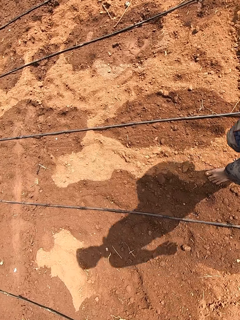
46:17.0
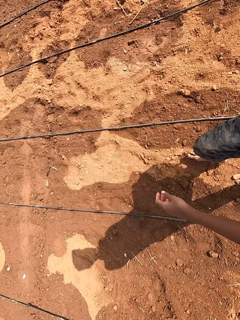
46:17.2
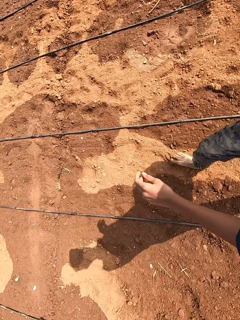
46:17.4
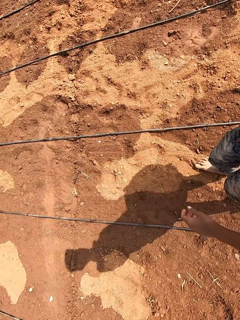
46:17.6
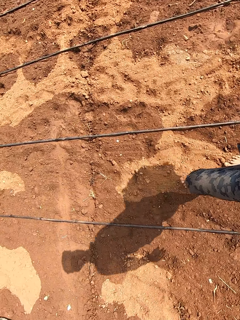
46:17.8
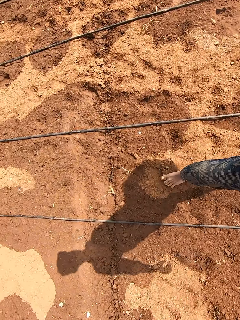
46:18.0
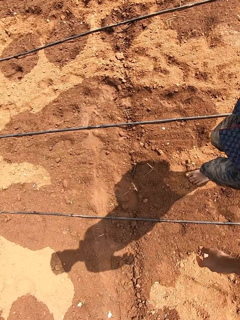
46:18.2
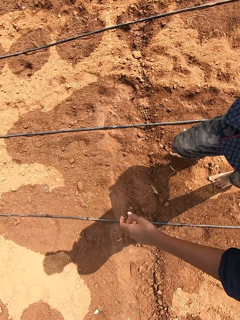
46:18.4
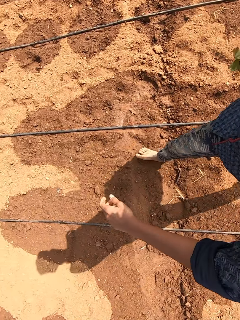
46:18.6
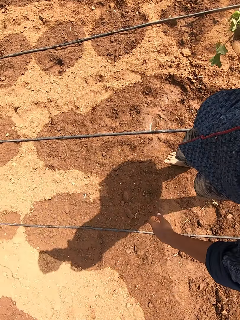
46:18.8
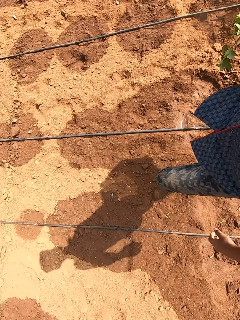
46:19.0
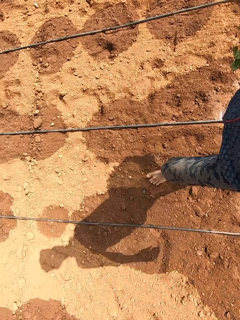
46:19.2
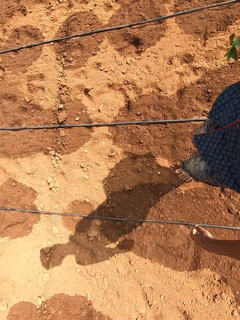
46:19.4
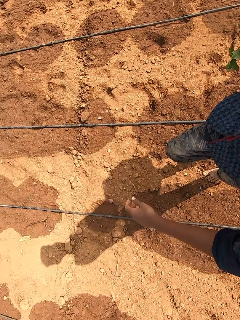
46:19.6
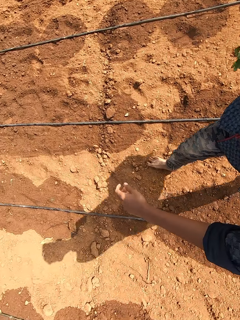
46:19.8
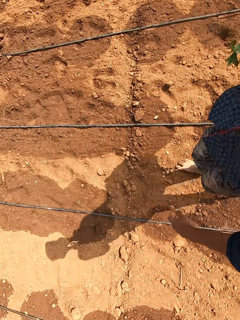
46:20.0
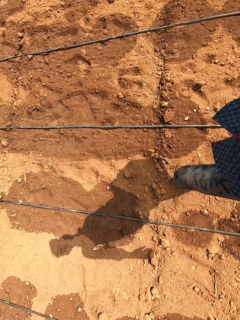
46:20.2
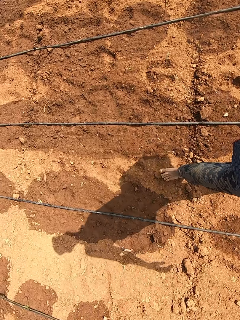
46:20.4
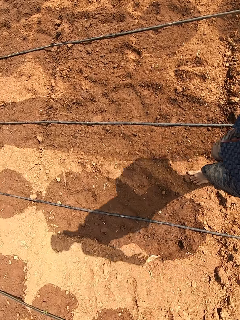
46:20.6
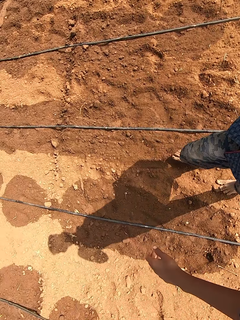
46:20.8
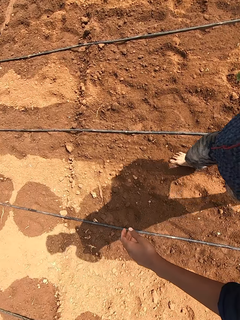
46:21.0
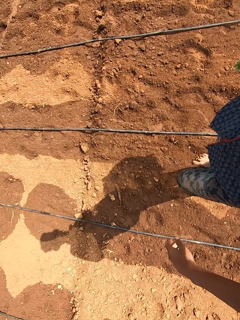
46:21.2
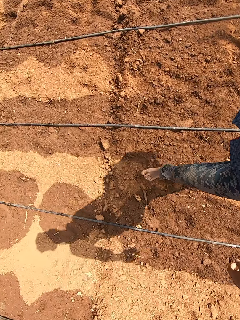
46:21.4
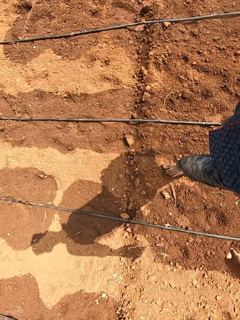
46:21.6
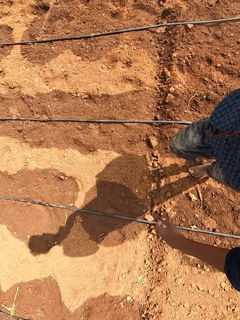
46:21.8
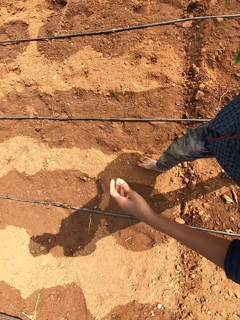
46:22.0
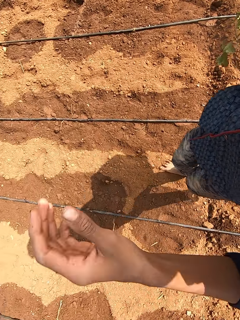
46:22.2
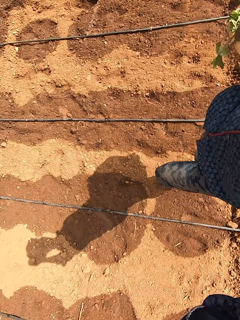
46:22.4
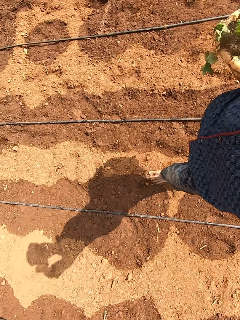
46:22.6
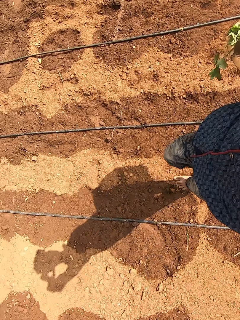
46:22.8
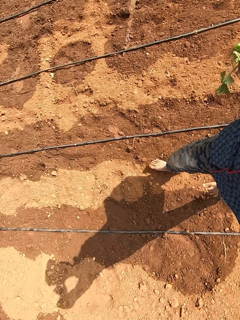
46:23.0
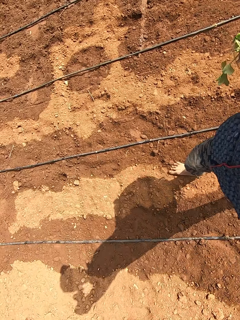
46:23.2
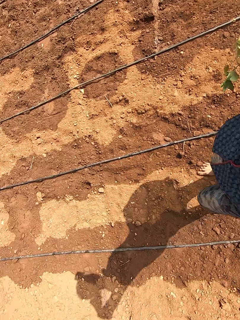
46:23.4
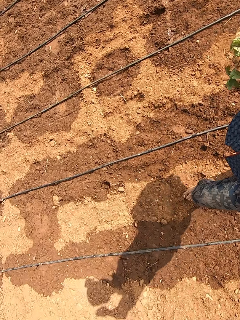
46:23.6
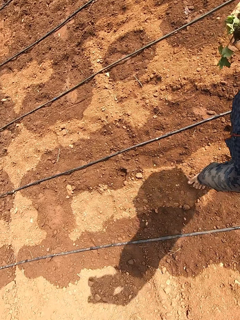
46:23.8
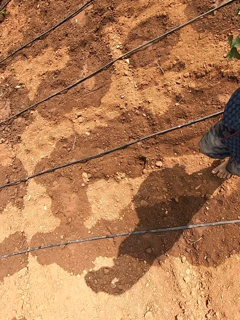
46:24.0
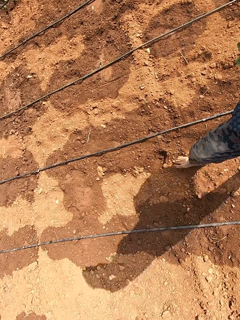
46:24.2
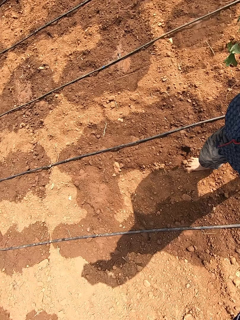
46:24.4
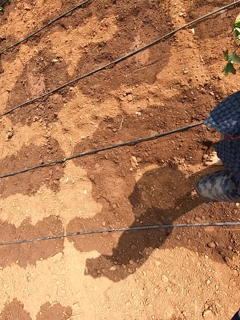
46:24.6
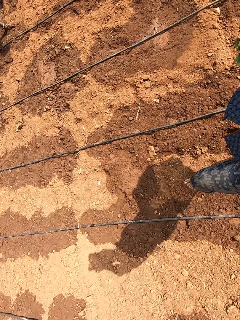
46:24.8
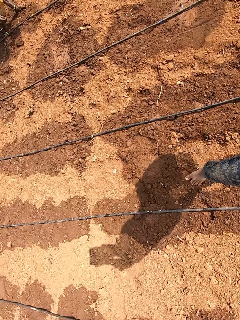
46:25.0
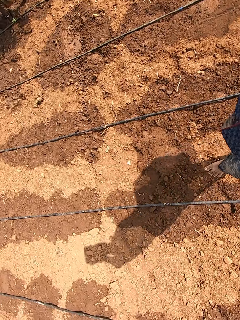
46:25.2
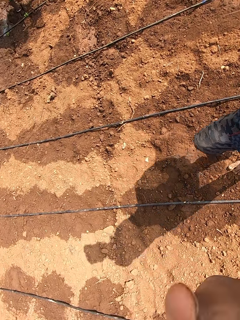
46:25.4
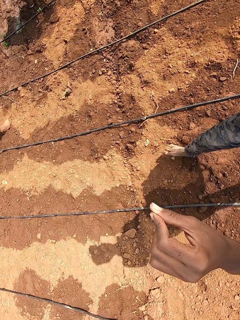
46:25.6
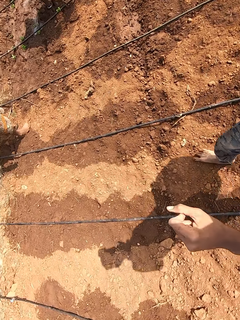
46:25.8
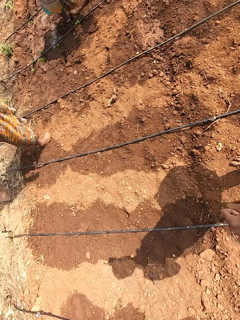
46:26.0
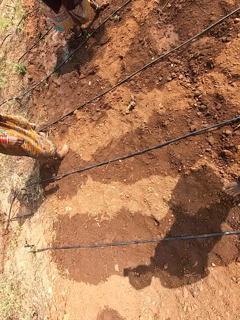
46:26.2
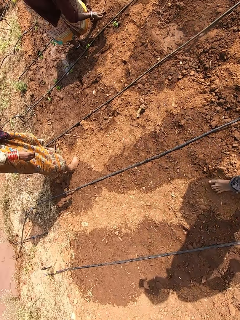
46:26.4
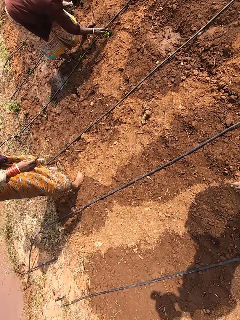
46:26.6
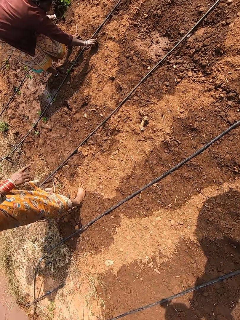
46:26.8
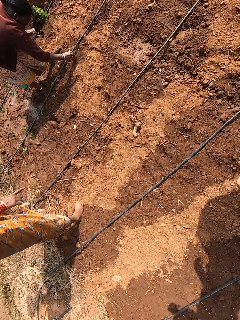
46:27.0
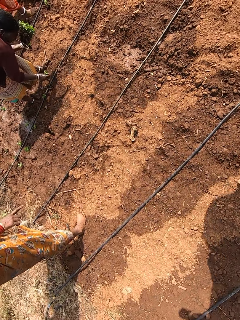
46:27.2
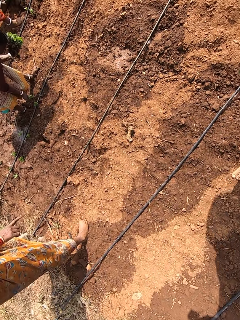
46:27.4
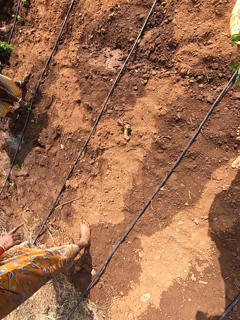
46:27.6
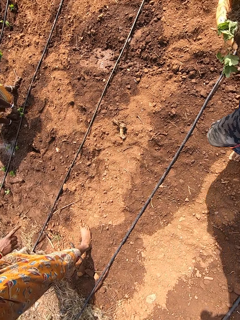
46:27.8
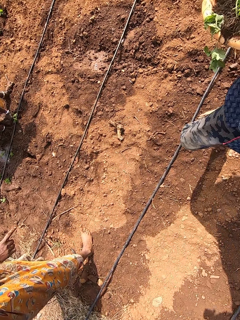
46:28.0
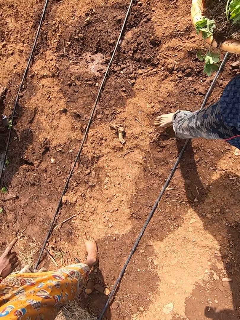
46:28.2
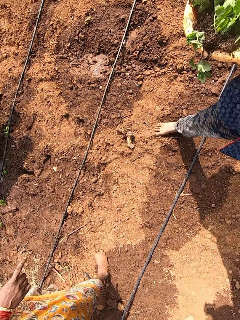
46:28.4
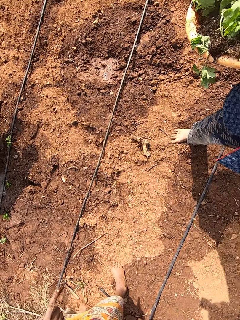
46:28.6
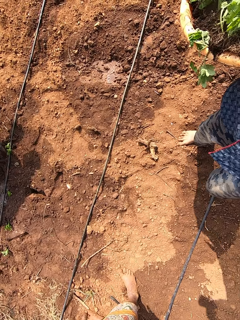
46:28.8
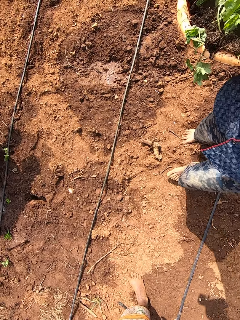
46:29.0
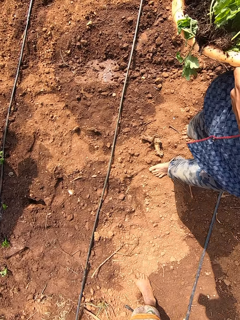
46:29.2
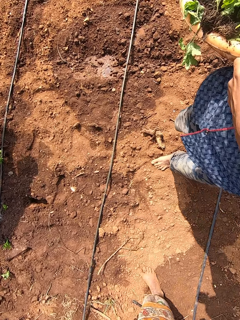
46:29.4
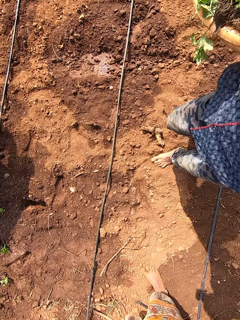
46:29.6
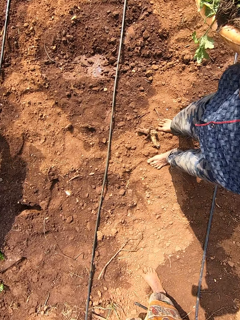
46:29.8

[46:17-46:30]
The camera wearer touches his head with his left hand. He fixes the camera. He walks. A woman uproots a plant from the ground with her right hand. Another woman converses with a third woman and the first woman. The second woman points to the ground with her right index finger. The first woman uproots a plant from the ground with her right hand. The third woman uproots a plant from the ground with her right hand. The first woman uproots a plant from the ground with her right hand.

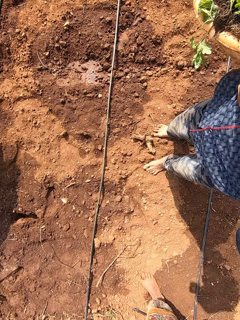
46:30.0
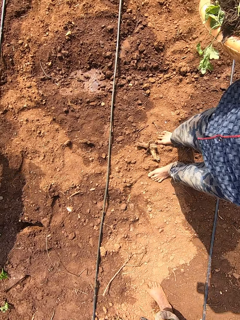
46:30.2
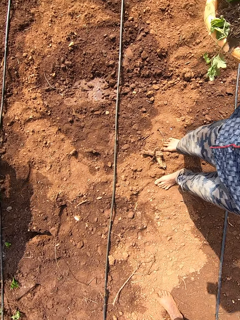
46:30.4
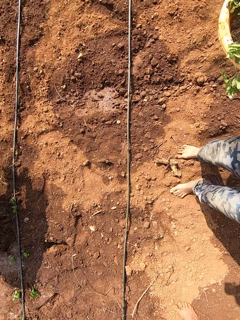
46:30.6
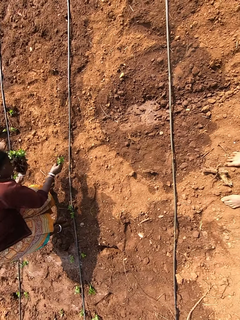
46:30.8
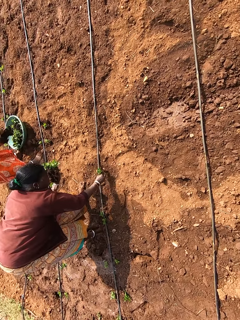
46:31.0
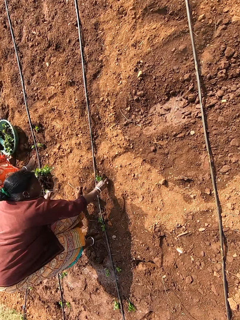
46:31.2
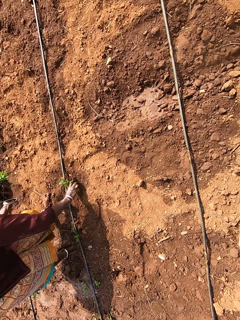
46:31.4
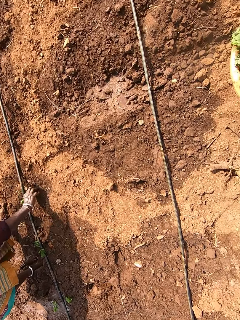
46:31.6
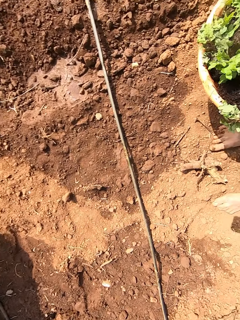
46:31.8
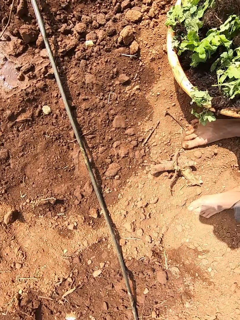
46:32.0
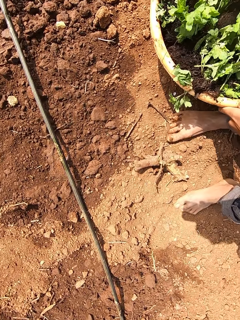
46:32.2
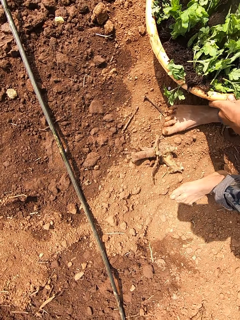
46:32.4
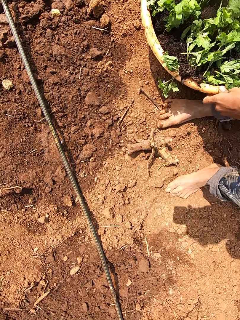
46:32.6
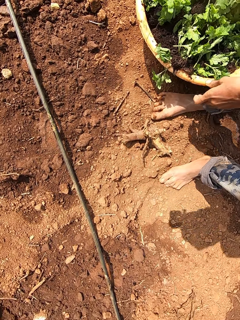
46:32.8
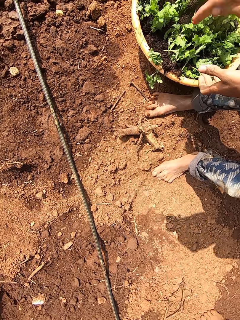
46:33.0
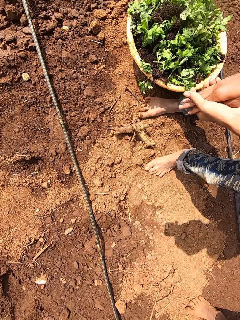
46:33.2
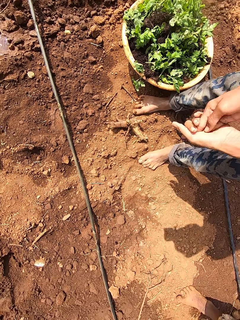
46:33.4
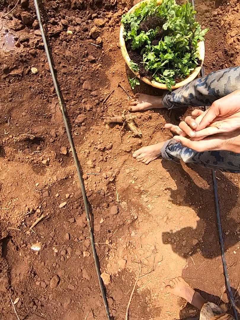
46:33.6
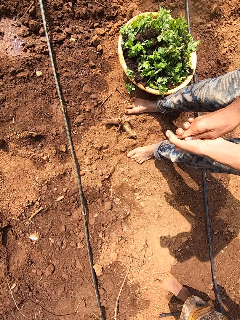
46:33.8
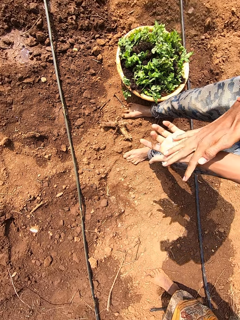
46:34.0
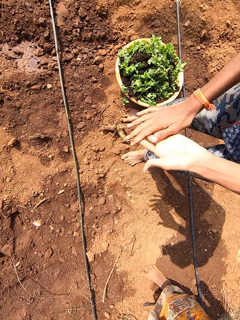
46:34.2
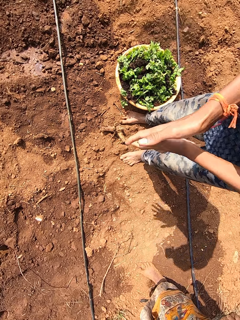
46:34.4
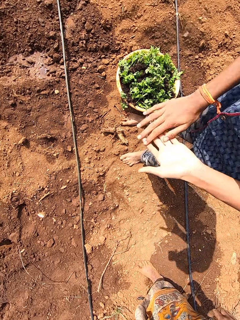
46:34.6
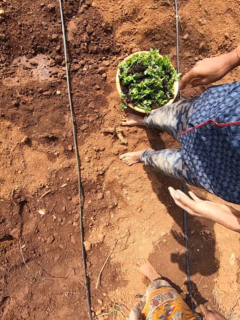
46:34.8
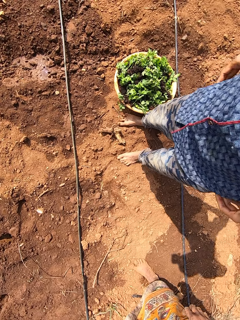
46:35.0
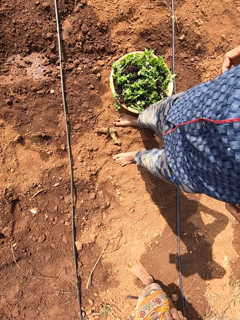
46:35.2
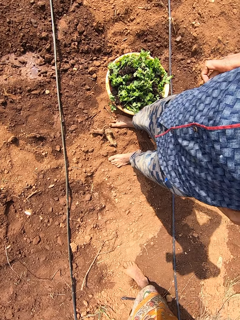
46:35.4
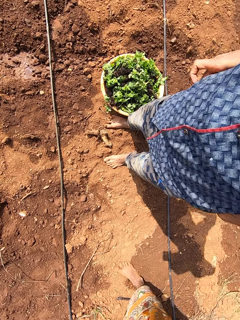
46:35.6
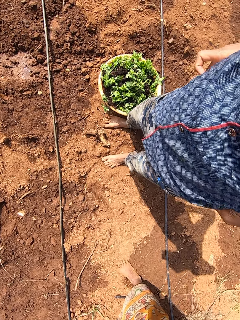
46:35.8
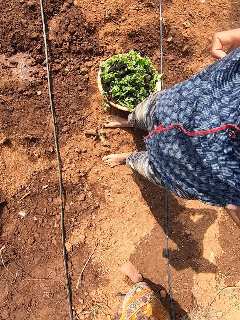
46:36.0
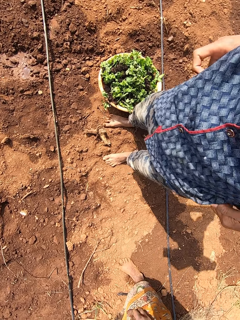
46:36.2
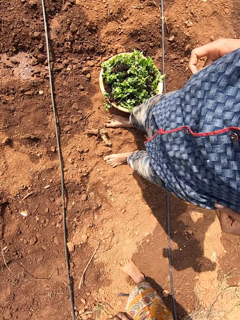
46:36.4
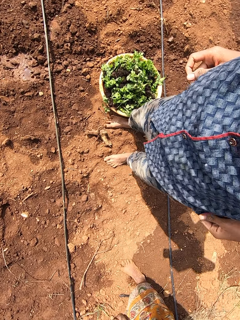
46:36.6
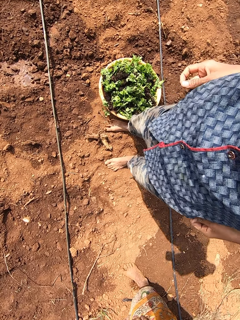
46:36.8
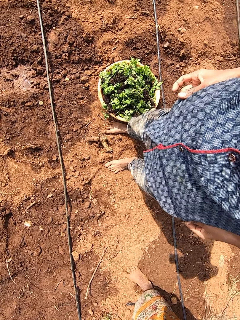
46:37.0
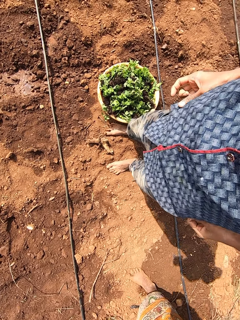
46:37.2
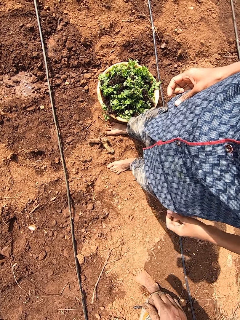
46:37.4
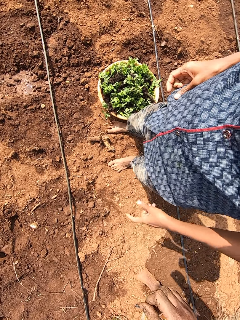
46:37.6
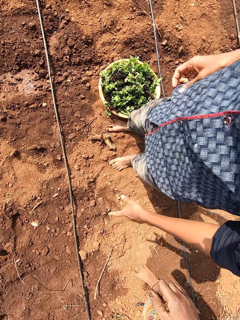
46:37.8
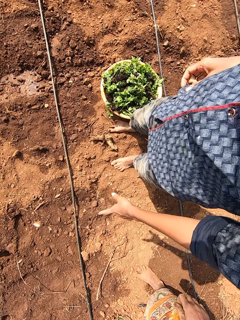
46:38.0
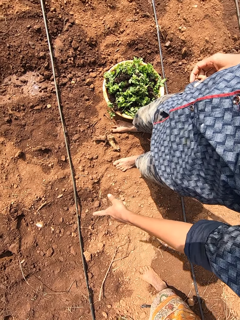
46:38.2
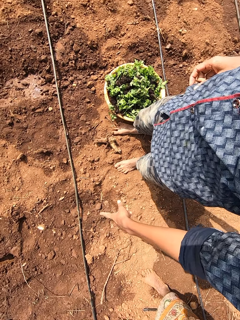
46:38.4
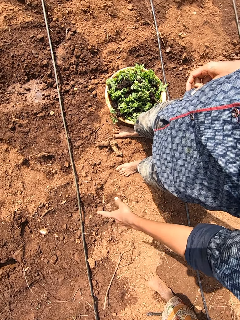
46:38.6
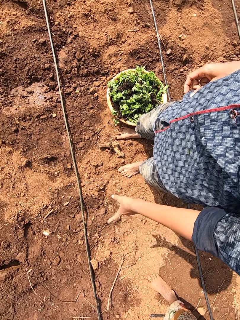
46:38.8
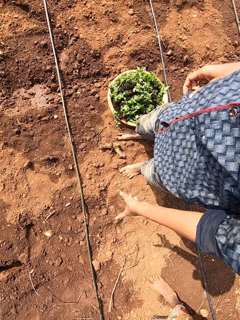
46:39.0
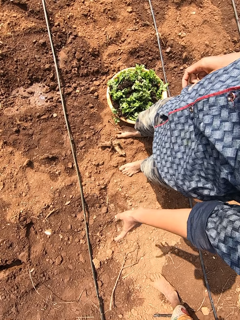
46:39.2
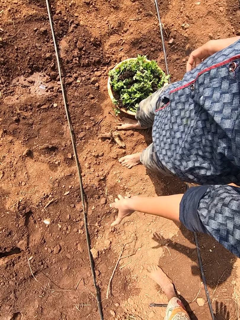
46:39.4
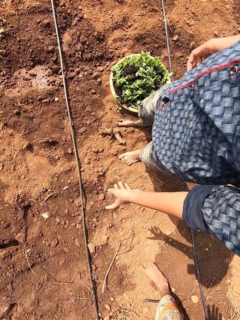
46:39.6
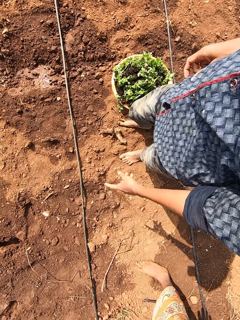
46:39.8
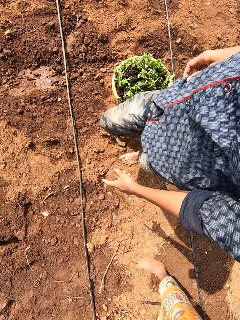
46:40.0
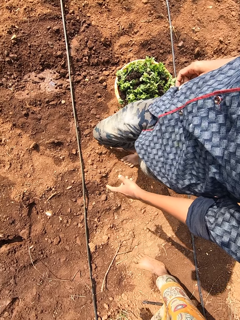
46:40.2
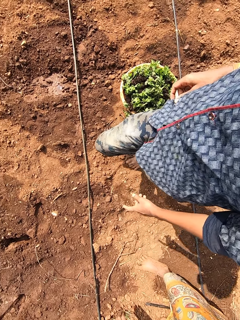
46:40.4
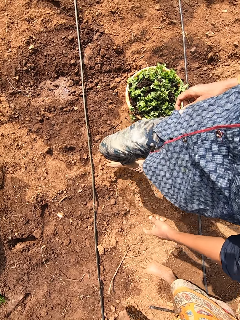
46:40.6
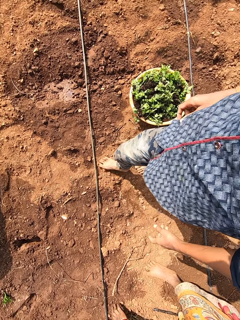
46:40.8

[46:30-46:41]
The camera wearer converses with the three women. He drops the bowl with kales on the ground with his hands. He rubs his hands together. He pulls up his trouser with his hands. He points to the ground with his left index finger. He talks.
